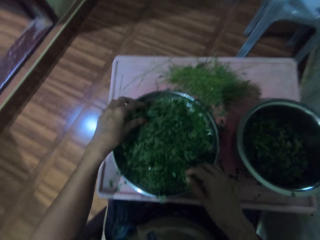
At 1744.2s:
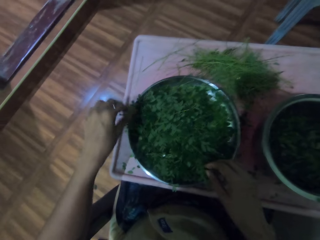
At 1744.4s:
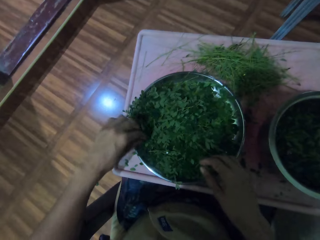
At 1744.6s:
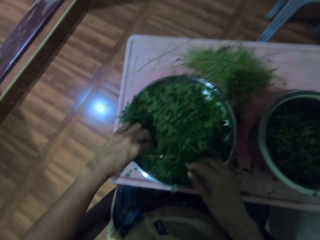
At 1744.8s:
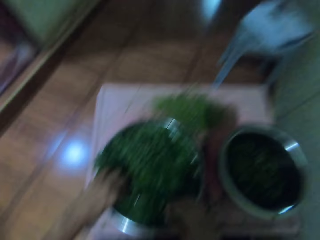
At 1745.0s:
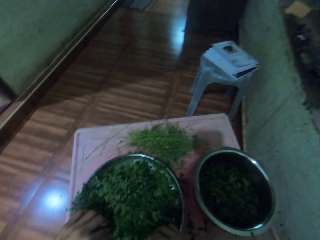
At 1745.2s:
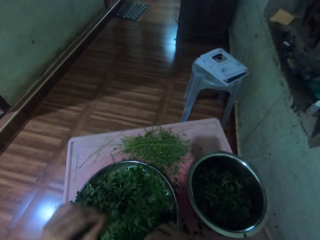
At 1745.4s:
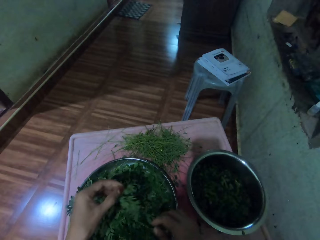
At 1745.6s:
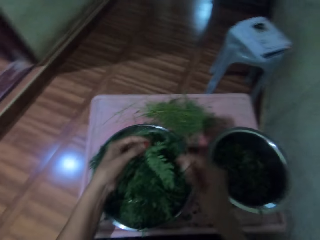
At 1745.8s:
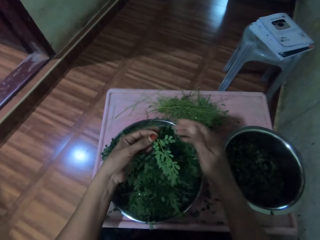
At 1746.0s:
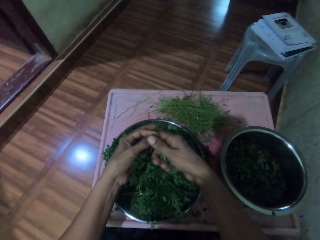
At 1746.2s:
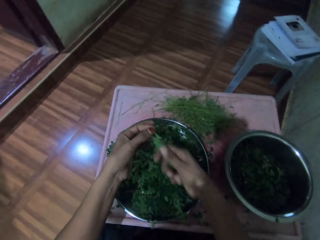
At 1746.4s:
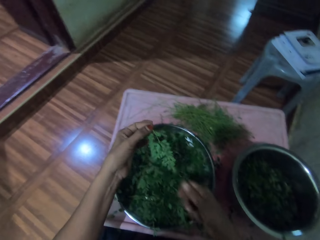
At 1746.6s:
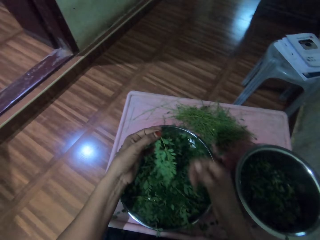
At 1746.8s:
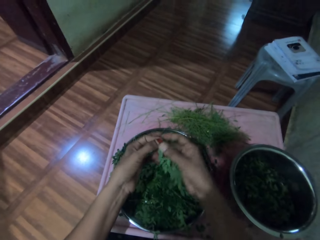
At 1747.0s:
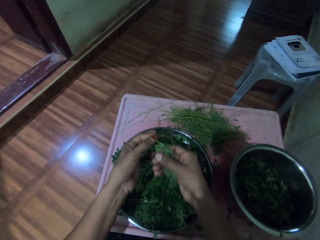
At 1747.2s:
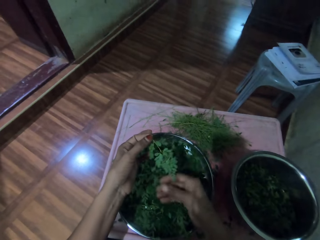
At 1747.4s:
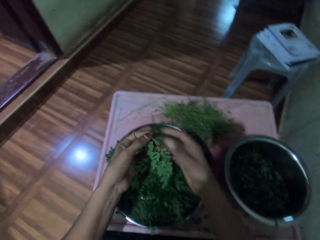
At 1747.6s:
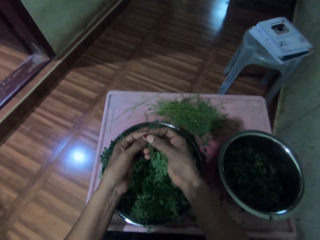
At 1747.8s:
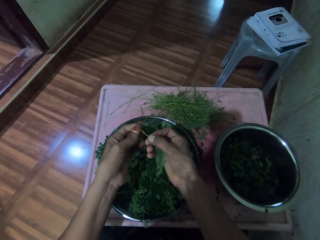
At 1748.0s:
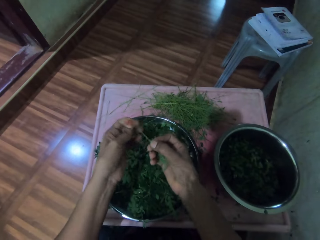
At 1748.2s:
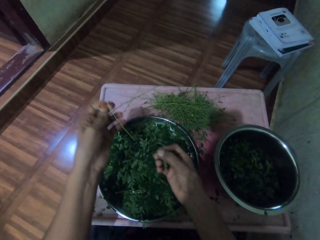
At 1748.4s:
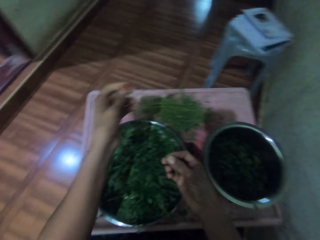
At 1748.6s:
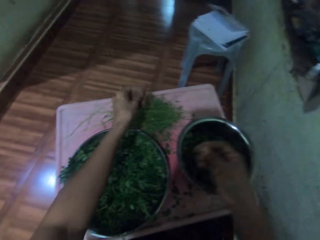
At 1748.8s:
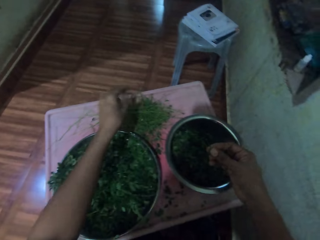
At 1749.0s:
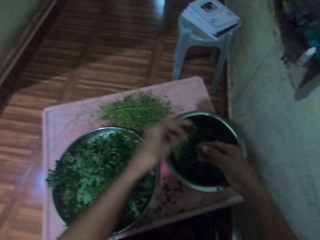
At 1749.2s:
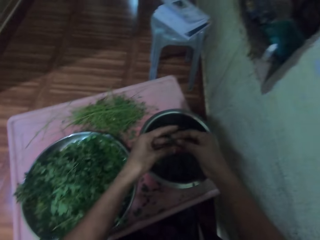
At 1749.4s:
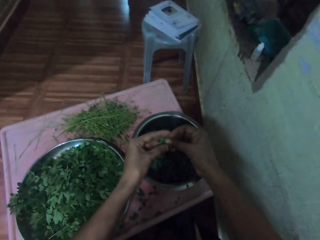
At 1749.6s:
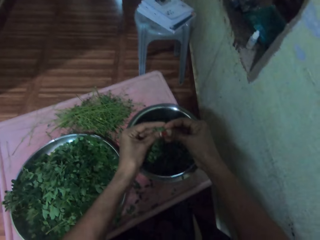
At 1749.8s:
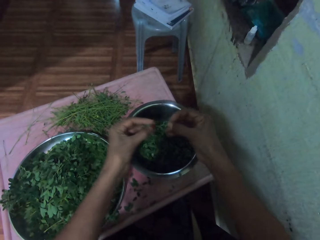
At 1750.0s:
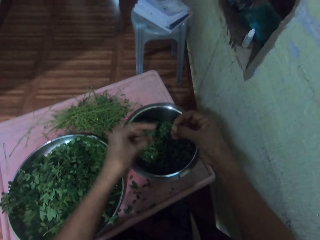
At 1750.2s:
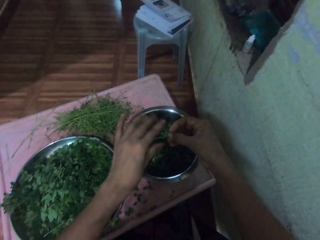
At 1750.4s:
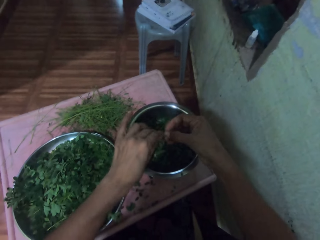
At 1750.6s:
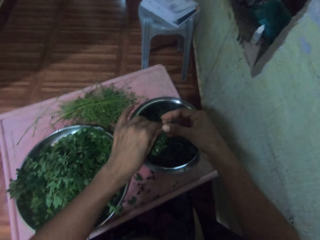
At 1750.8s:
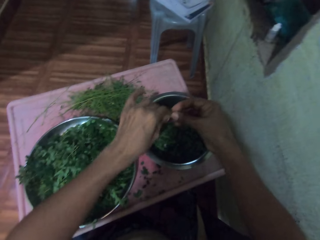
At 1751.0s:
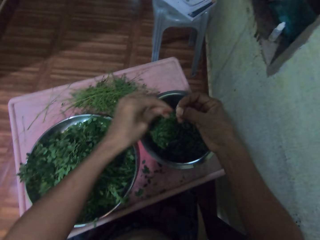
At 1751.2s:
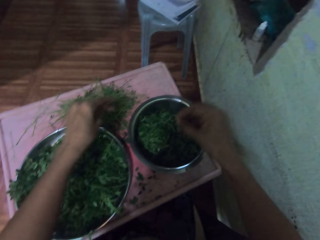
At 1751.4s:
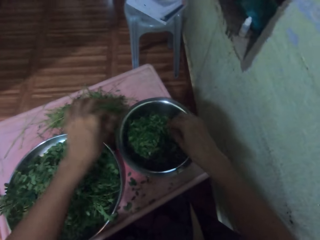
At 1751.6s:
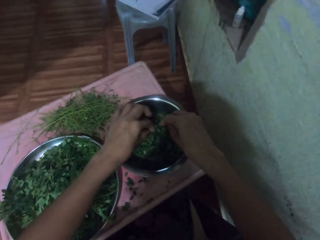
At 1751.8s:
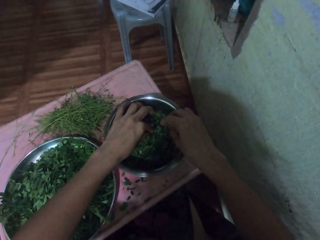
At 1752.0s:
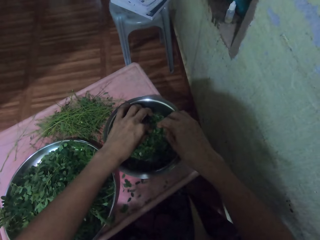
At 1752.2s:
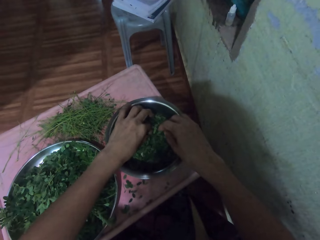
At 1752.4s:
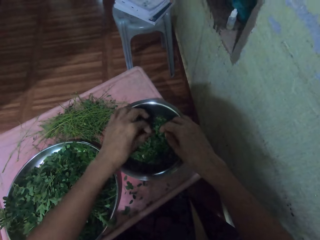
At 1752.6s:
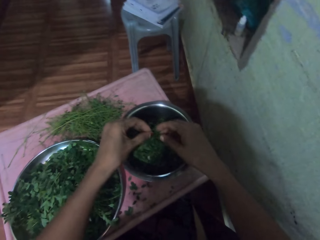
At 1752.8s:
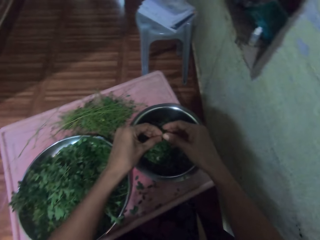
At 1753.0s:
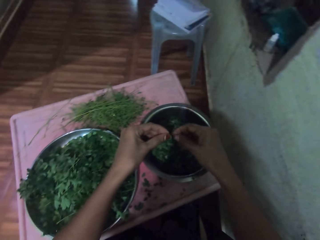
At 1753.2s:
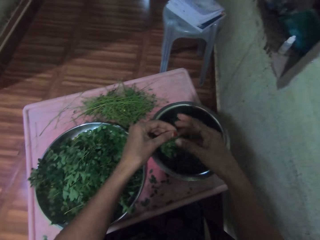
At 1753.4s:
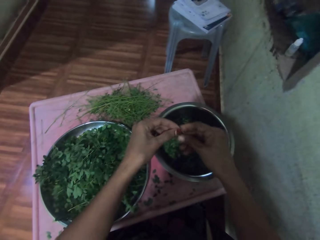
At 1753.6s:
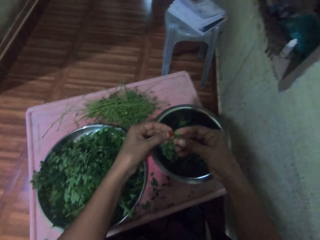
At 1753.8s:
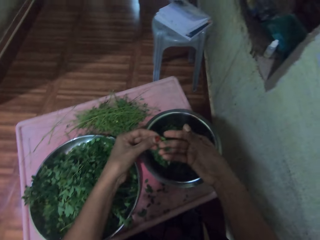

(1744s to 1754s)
The camera wearer removes vegetables from the stalk. They drop the stalk. They drop the vegetables in a pot. They pick something from the vegetables.

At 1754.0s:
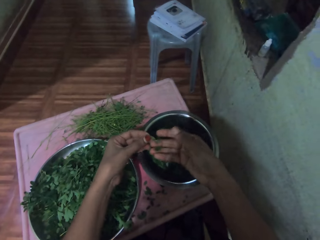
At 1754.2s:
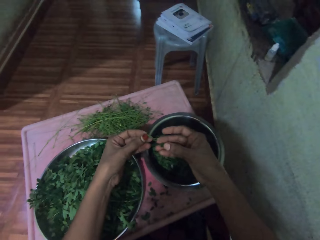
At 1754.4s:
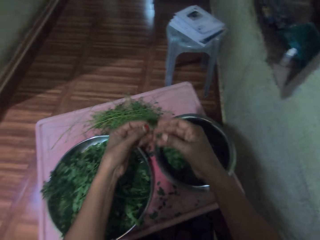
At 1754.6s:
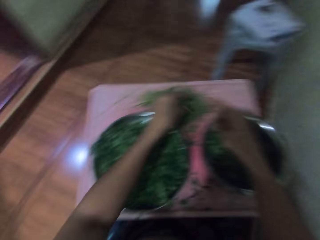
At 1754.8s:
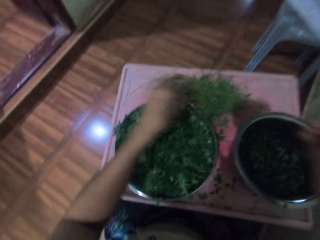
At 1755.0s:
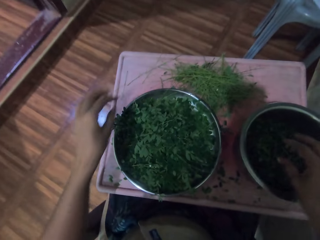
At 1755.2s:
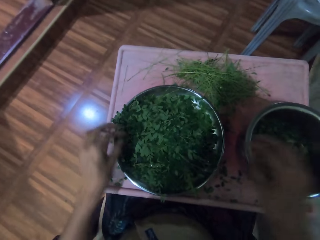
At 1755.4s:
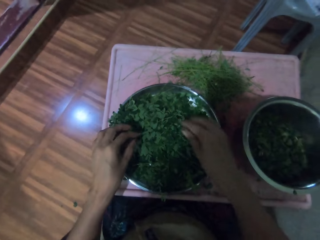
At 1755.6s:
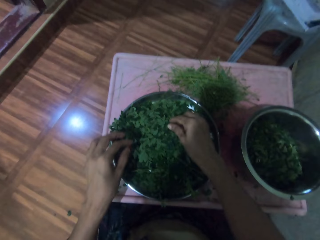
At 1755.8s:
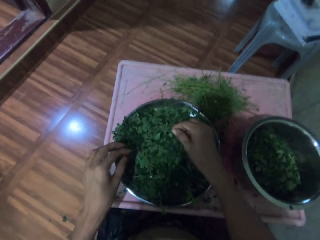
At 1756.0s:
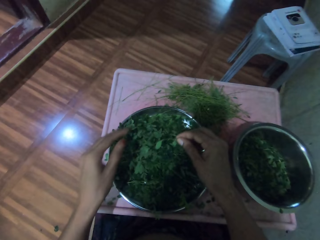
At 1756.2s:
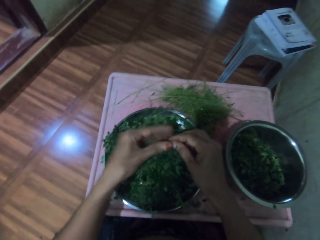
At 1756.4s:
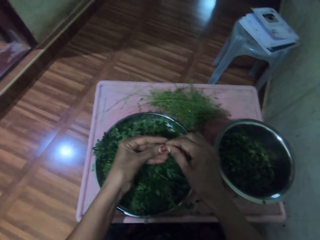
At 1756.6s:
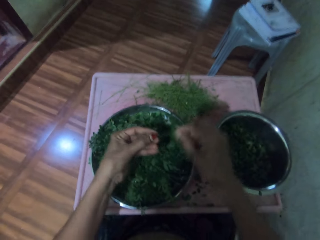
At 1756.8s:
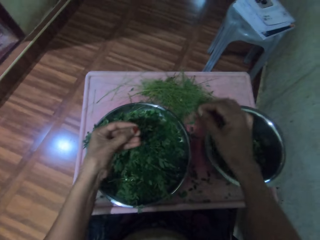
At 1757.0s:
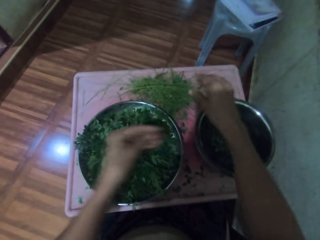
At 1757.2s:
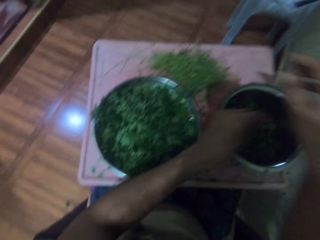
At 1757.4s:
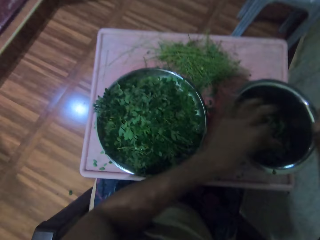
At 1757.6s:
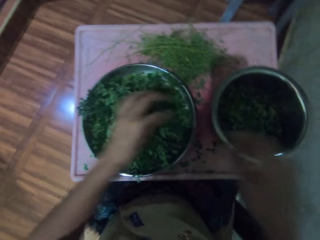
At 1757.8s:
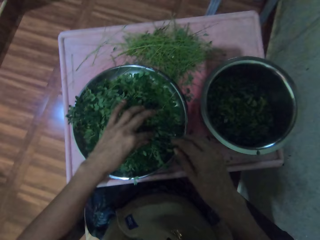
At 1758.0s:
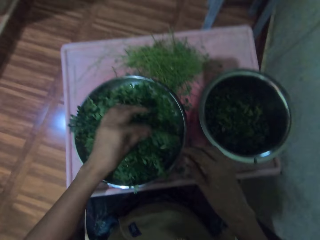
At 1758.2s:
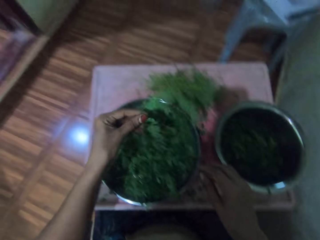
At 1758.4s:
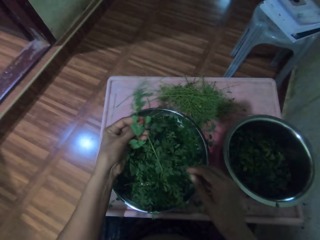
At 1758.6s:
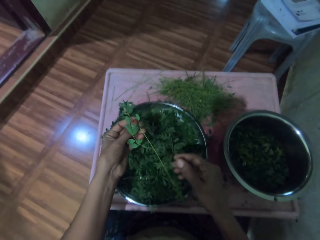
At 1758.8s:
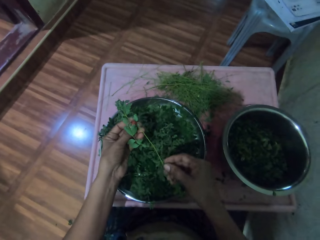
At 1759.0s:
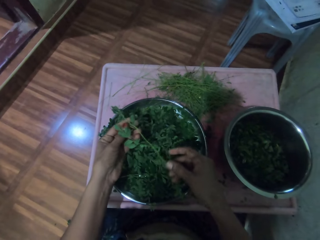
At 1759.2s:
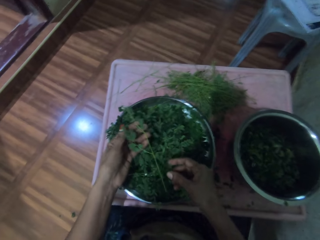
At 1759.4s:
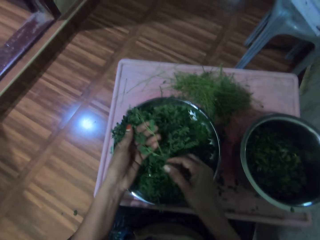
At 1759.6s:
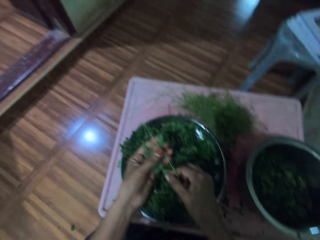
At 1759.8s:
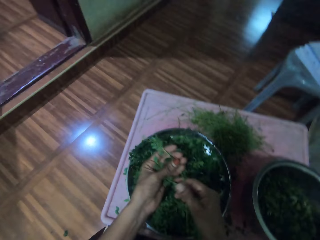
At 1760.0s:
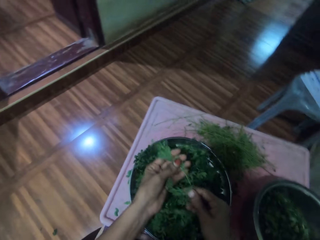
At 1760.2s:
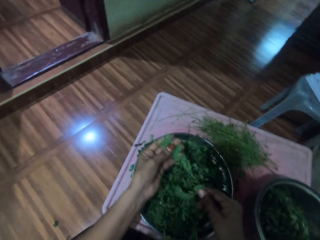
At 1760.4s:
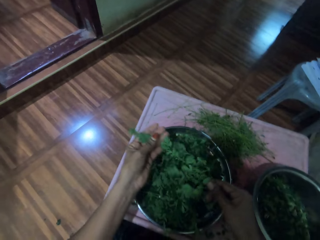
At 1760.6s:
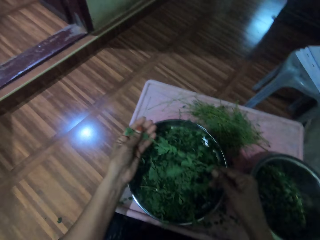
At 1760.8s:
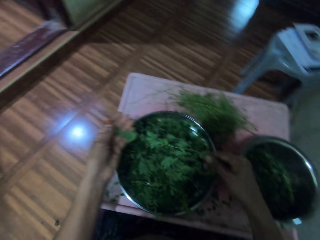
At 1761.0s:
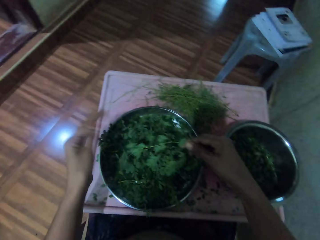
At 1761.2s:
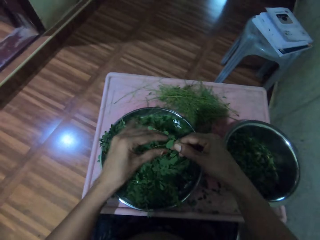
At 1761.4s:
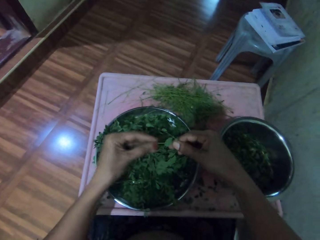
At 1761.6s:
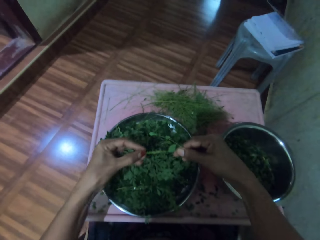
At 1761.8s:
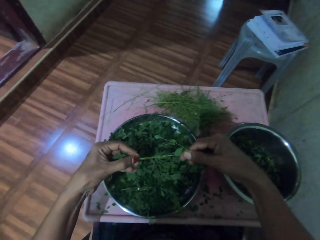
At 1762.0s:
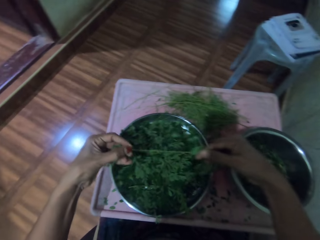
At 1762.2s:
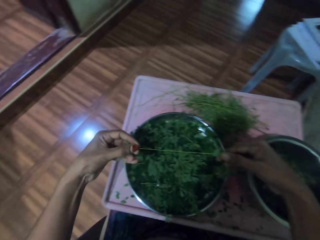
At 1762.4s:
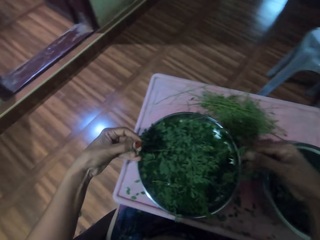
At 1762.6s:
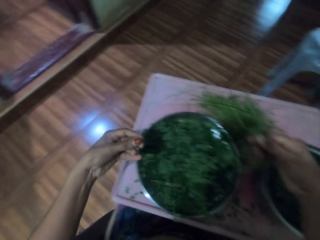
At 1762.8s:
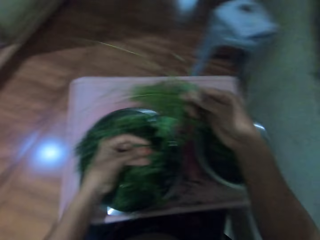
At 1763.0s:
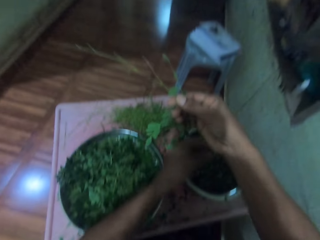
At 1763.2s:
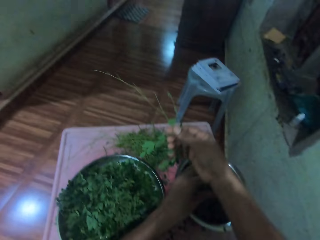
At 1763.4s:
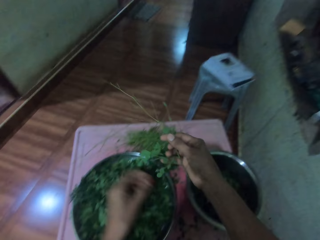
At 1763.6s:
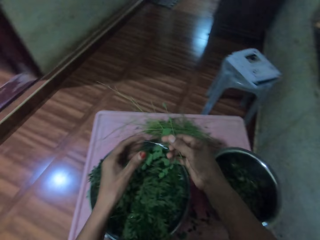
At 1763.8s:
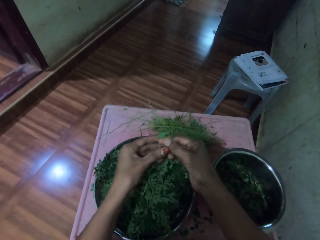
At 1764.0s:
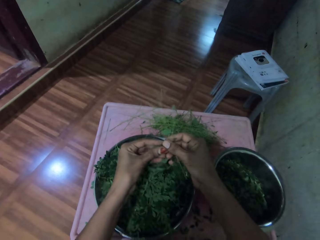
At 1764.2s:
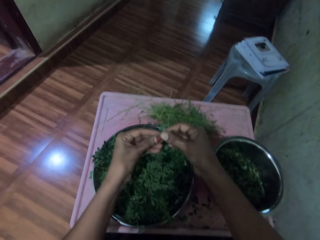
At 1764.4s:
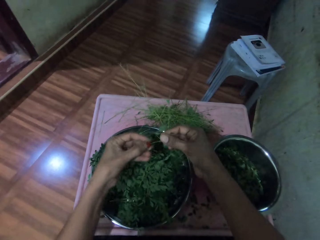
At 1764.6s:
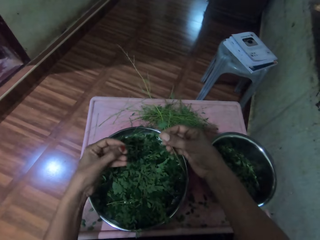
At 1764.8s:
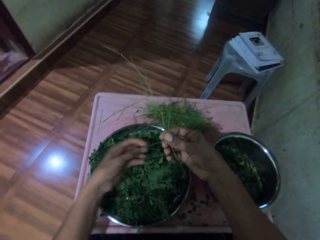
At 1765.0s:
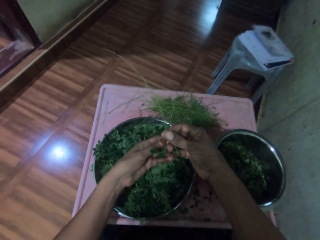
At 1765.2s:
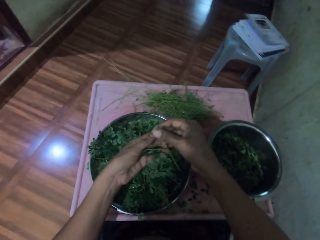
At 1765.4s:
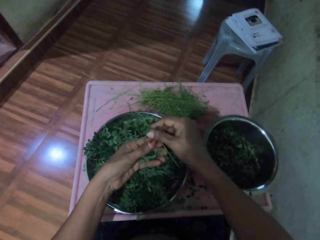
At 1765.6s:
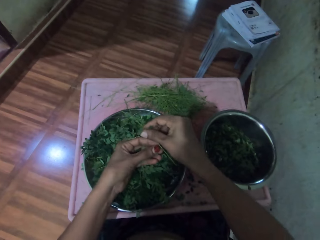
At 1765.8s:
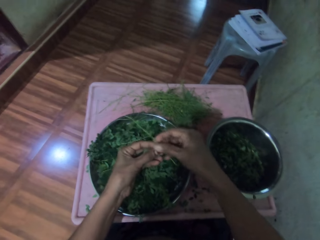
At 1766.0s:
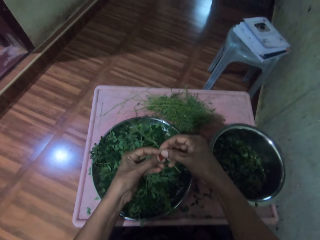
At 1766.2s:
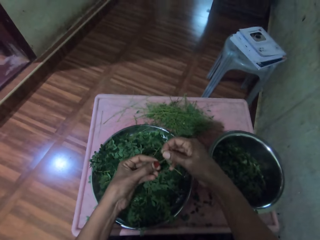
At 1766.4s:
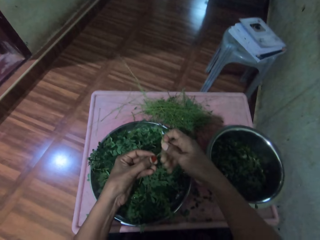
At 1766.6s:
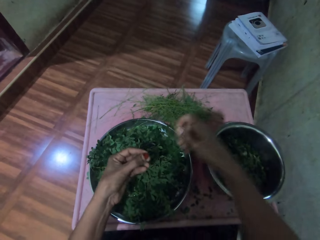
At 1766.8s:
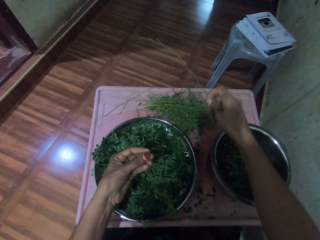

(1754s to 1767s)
The camera wearer throws something from the vegetables. They pick vegetables from a tray. They remove the vegetables from the stalk. They drop the stalk. They drop the vegetables in a cooking pot. They pick vegetables from the tray. They rub the vegetable. They remove the vegetables from the stalk. They drop the vegetables in the cooking pot. They remove the vegetables from the stalk.
